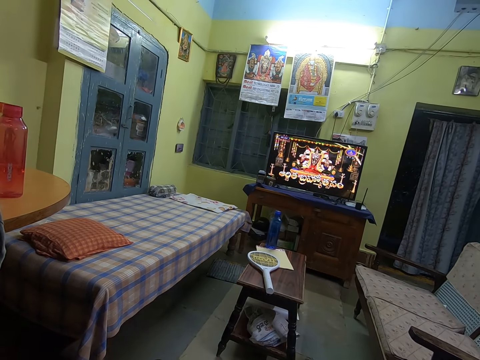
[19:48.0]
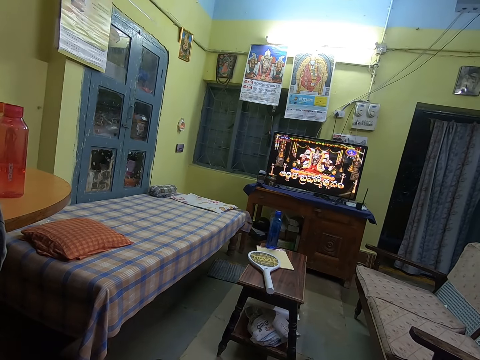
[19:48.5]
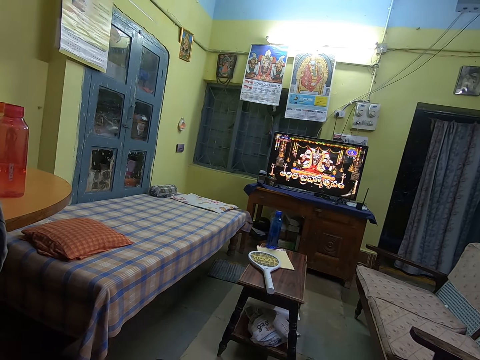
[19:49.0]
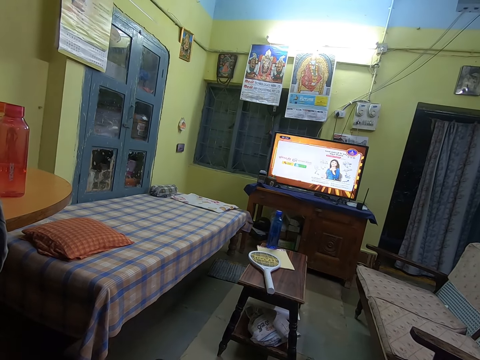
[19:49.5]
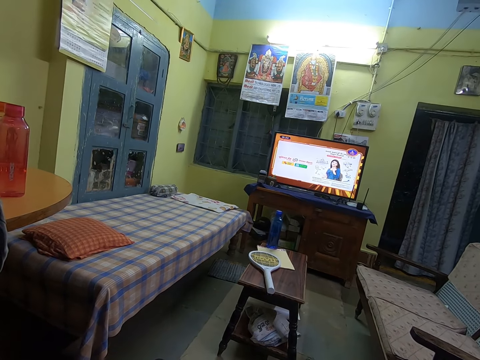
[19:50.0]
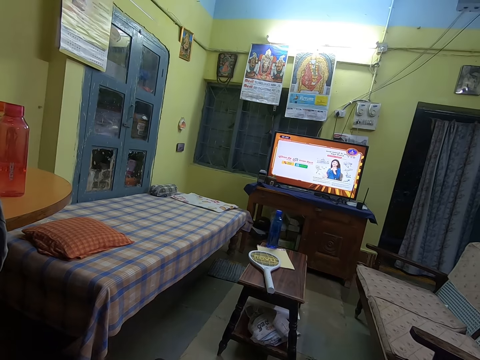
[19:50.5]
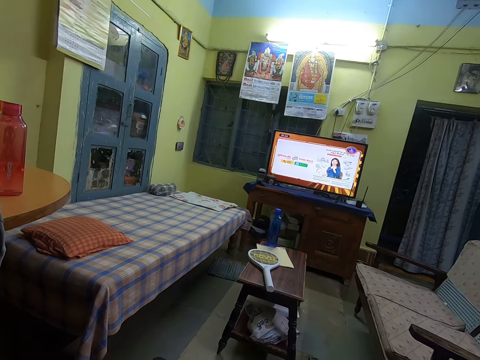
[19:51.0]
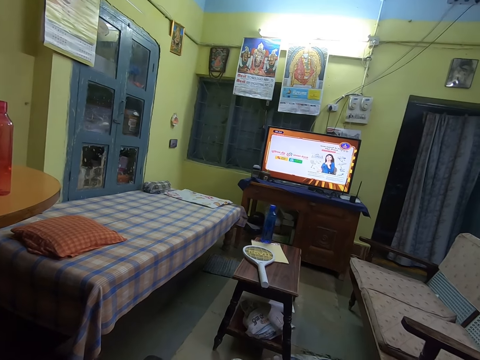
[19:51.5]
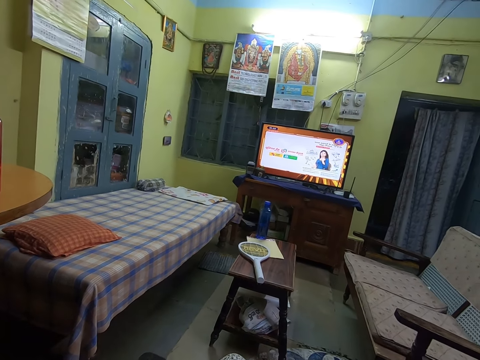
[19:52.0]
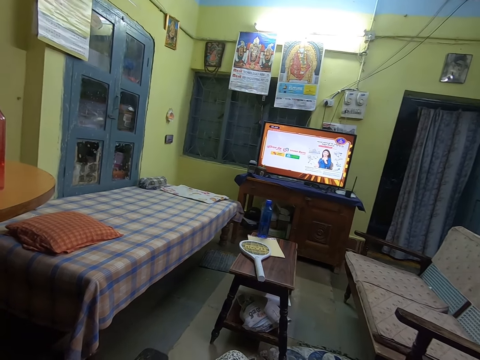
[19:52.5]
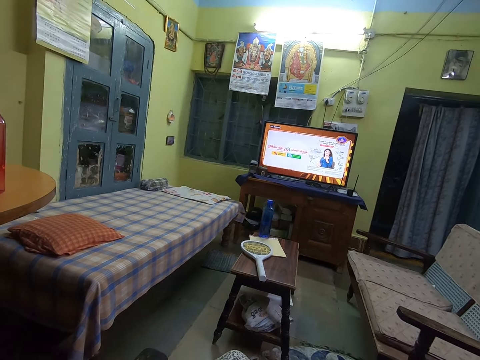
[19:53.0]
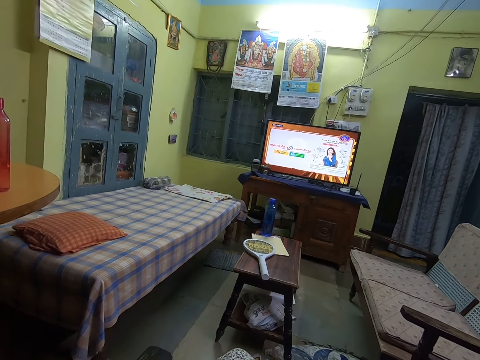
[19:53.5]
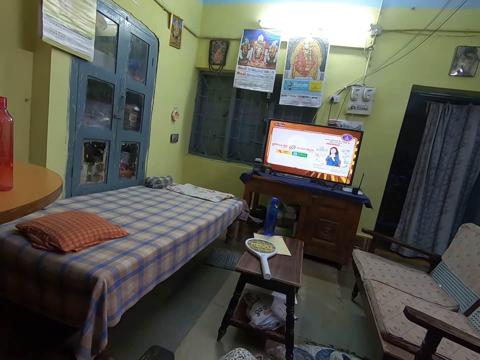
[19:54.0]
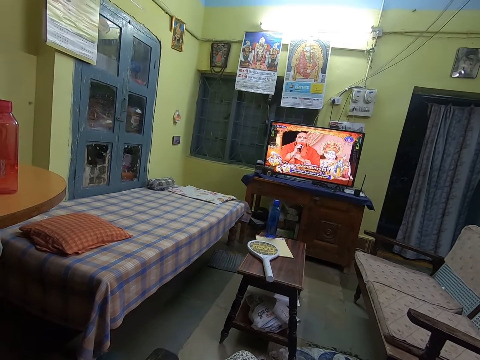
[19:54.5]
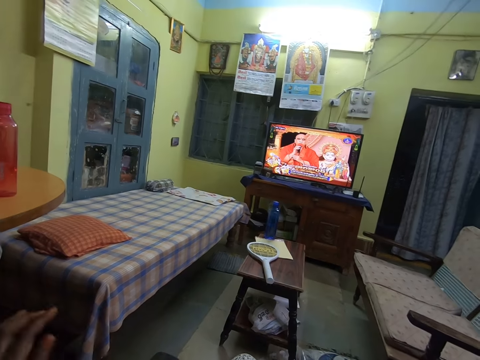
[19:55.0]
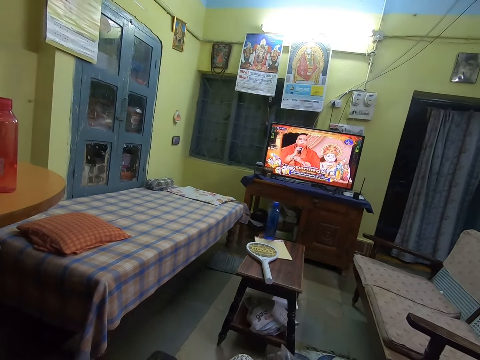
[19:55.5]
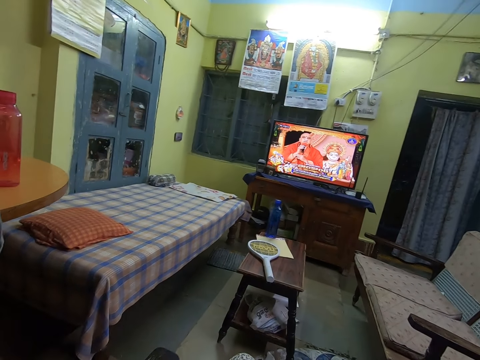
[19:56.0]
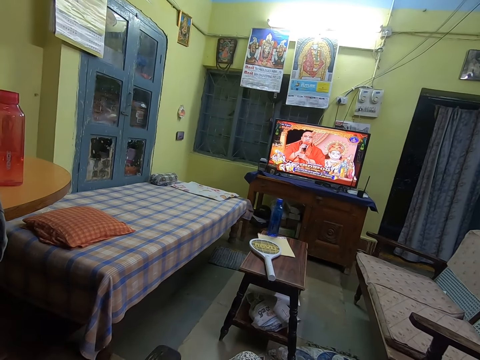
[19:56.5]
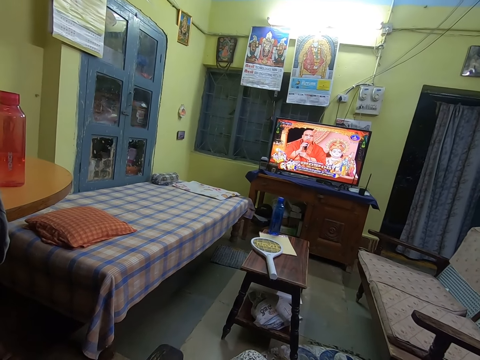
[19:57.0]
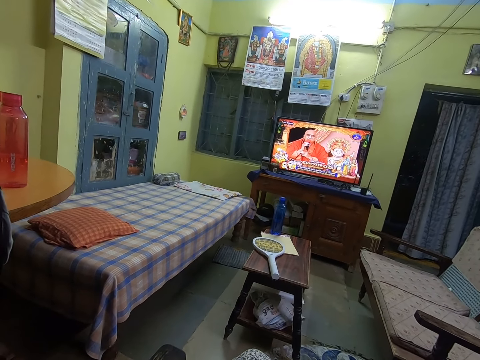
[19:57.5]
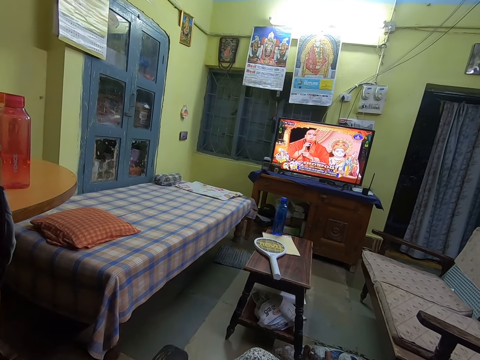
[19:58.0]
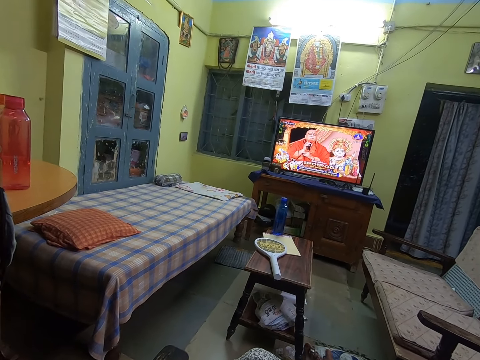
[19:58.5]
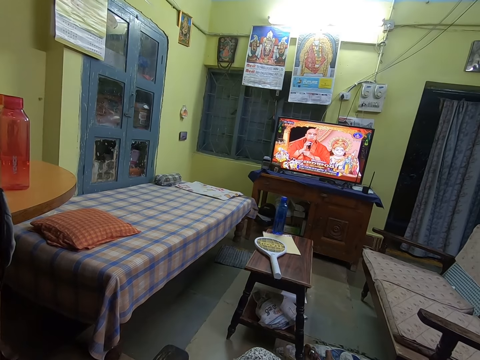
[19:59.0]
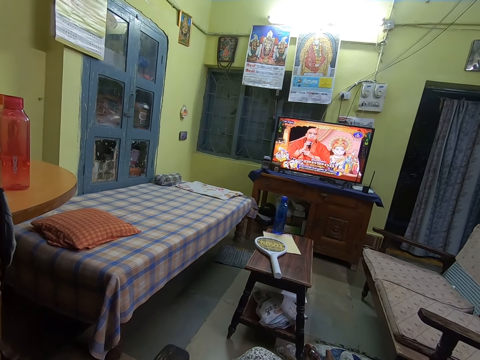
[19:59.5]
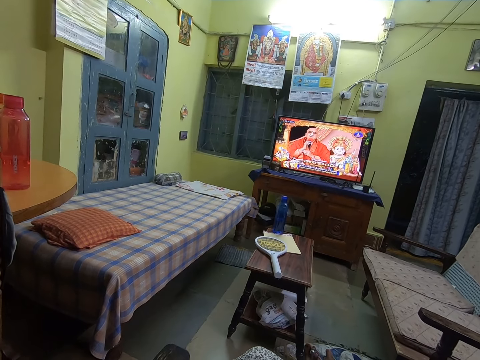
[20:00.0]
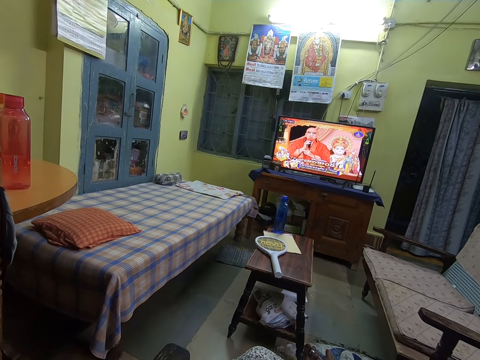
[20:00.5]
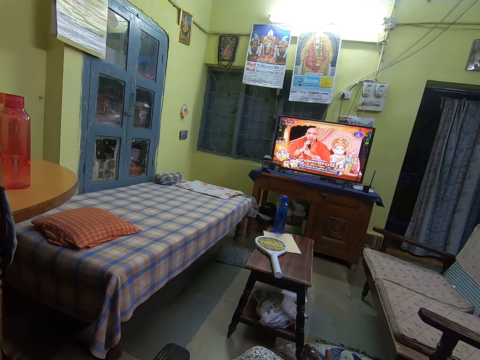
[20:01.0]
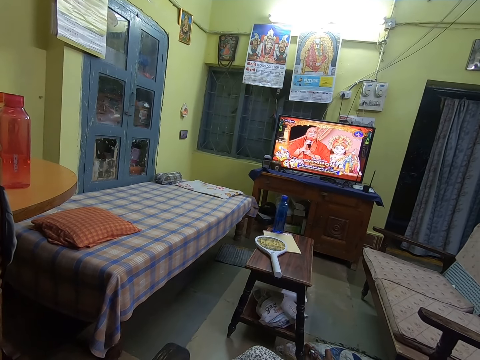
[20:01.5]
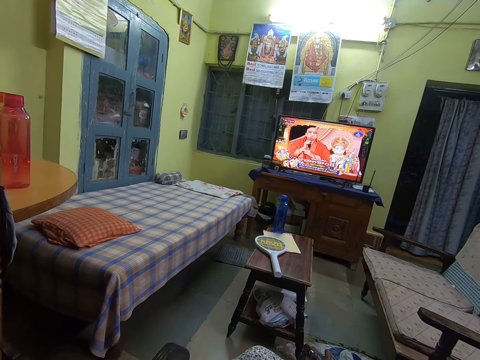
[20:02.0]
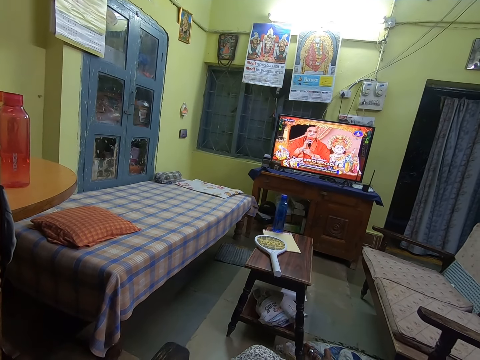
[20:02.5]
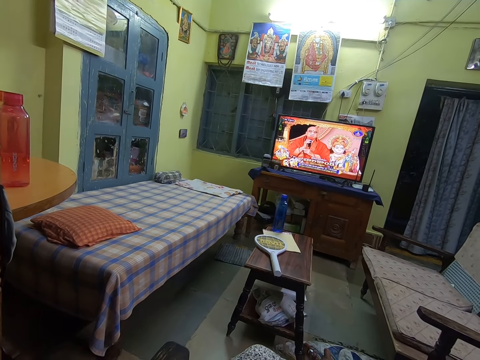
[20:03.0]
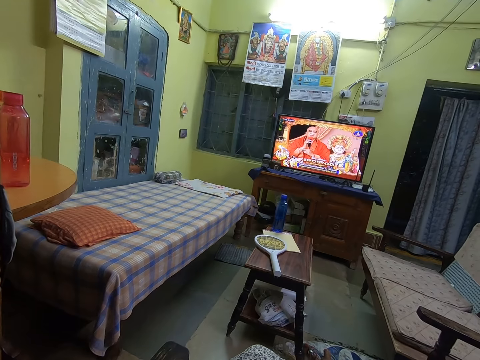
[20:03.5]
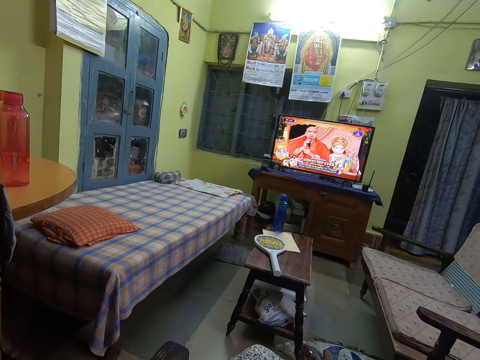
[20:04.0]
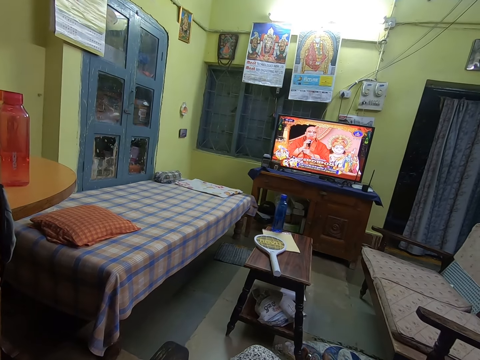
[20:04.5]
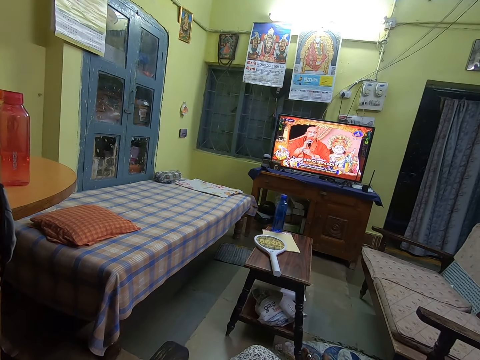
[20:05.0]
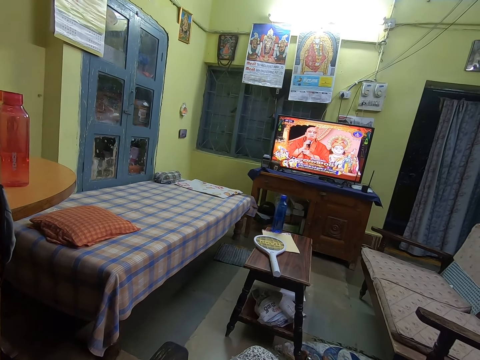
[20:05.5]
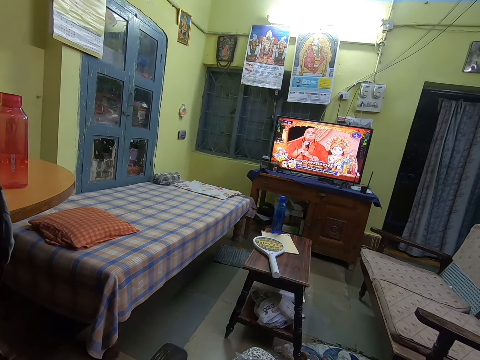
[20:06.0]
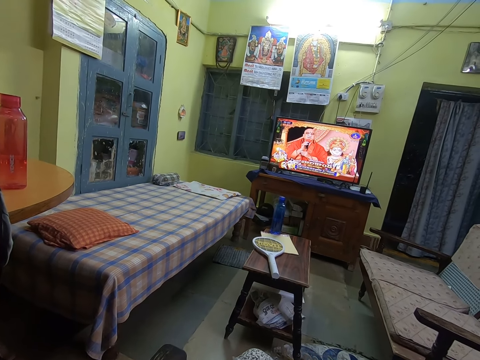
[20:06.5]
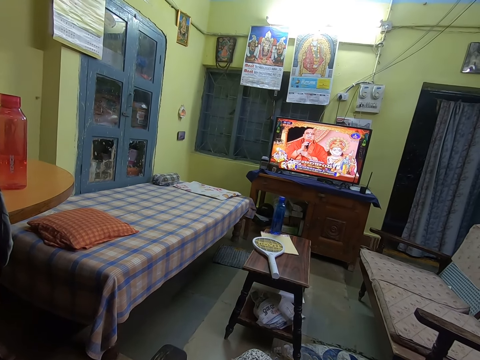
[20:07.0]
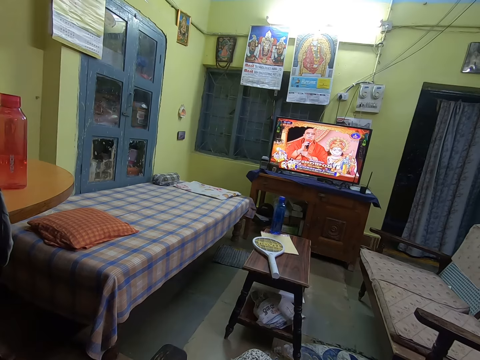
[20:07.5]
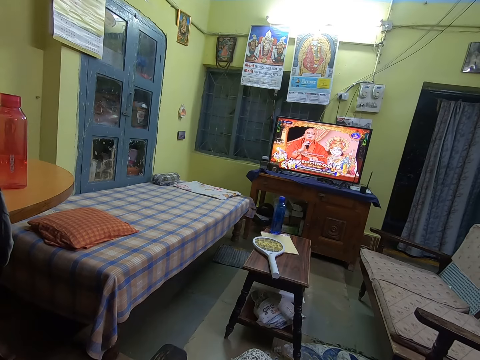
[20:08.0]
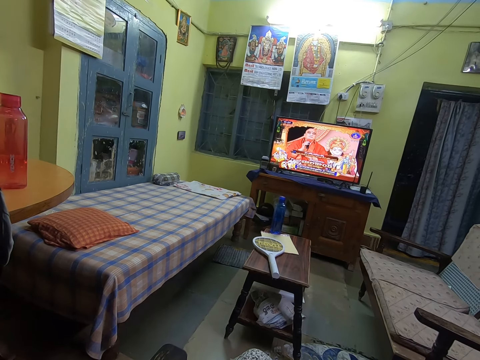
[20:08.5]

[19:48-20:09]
The camera wearer moves his left hand. He points a finger. He looks around.

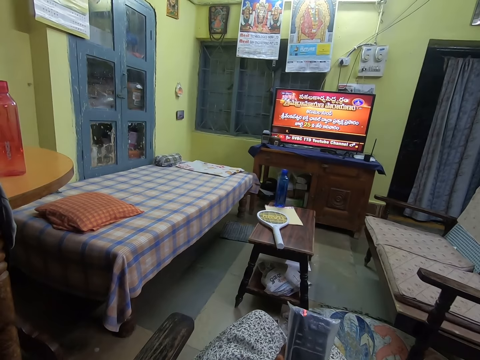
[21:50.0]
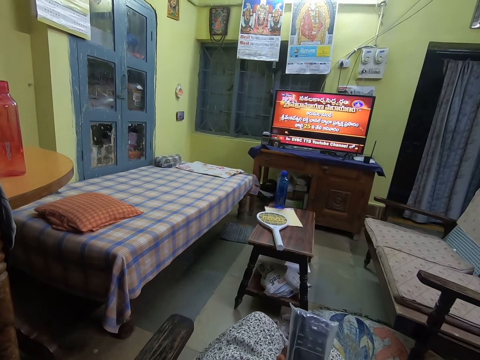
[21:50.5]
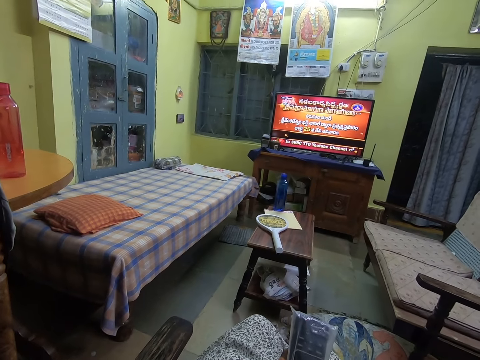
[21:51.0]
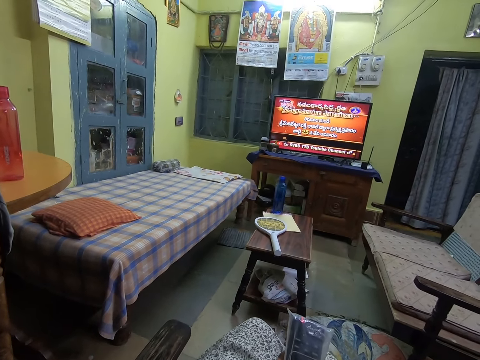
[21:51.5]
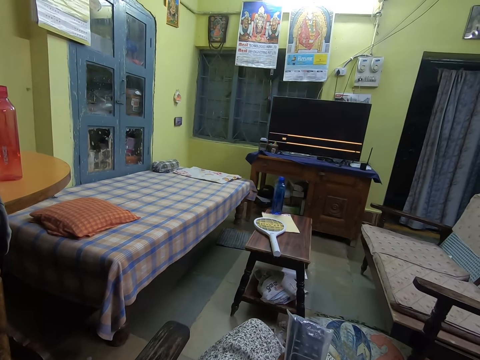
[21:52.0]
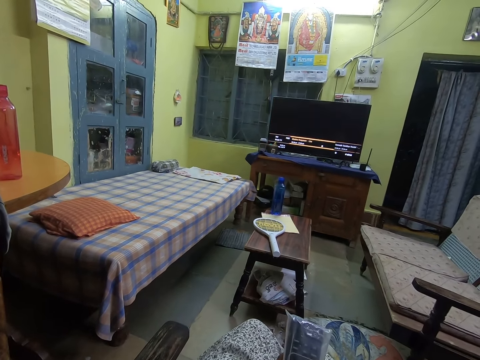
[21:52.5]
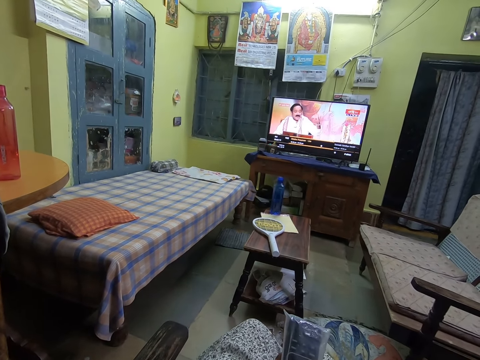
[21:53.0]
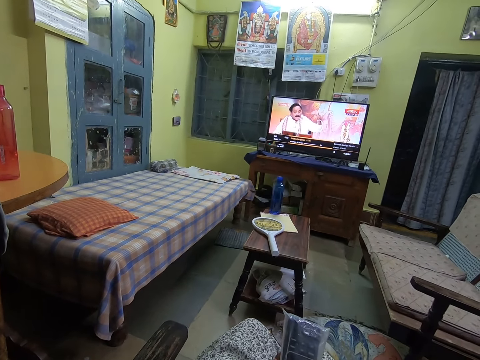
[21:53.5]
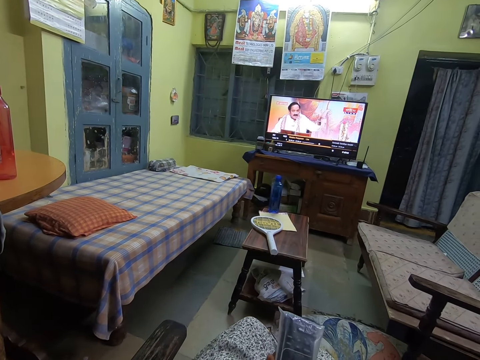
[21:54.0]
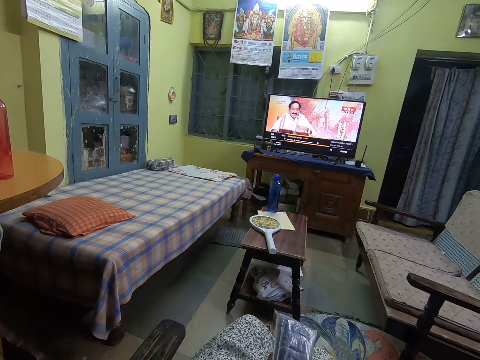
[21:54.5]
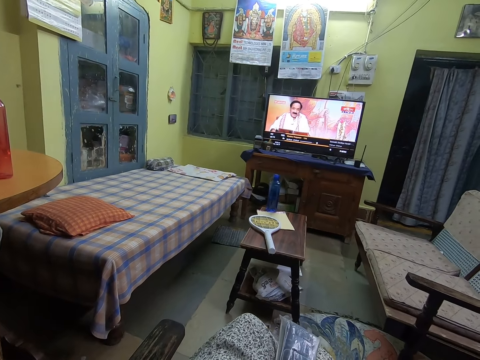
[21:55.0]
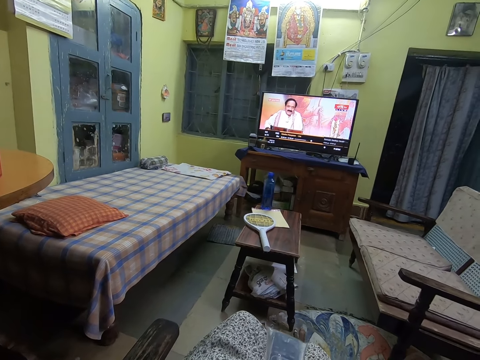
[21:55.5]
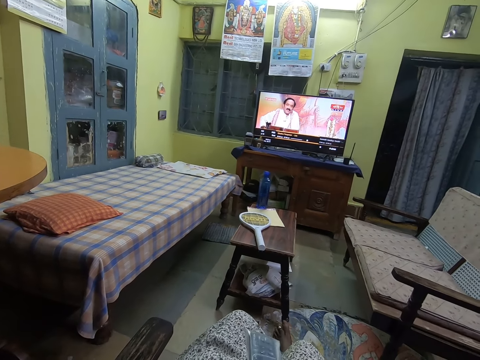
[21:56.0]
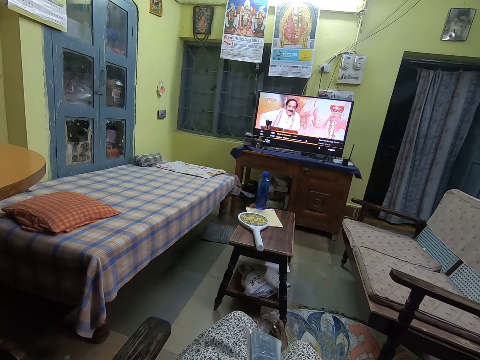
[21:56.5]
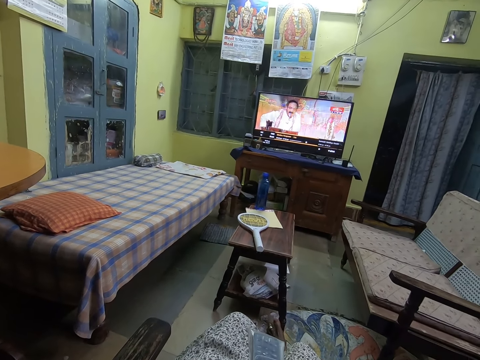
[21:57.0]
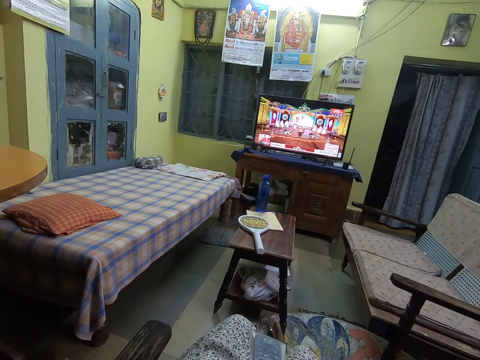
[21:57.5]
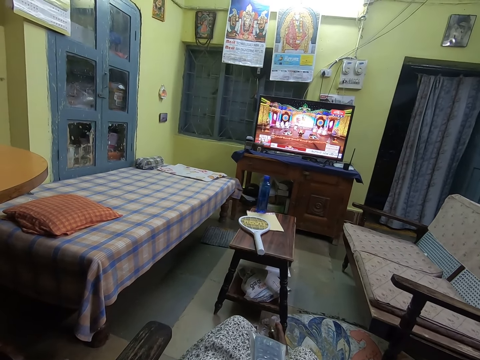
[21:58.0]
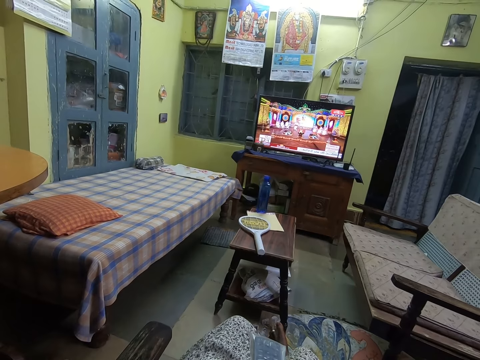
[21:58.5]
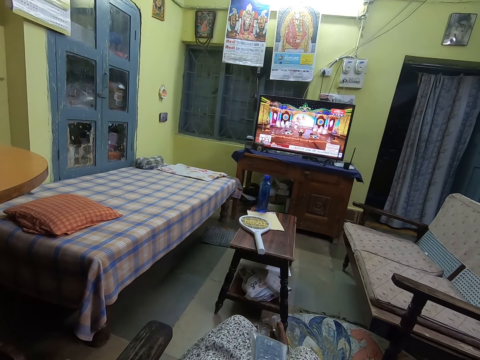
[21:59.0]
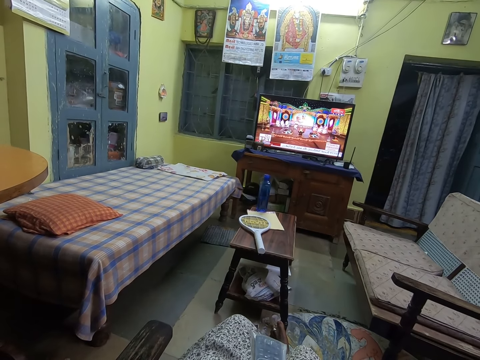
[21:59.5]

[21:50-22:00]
The camera wearer operates the remote control with his right hand.
